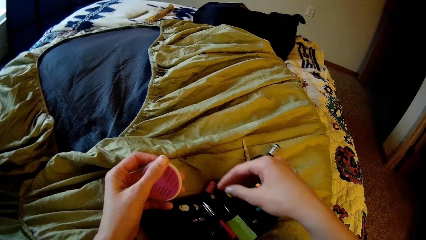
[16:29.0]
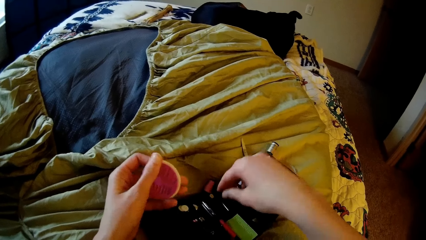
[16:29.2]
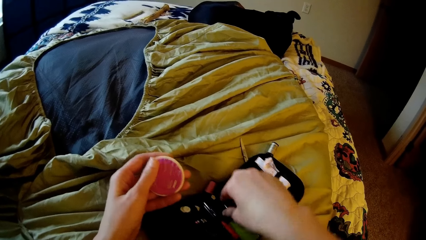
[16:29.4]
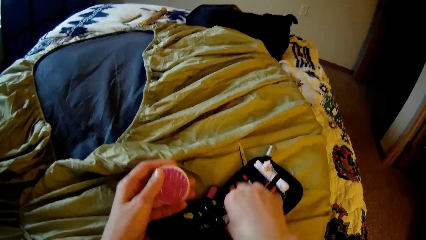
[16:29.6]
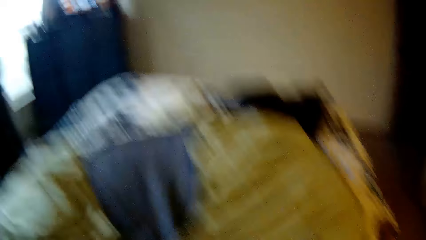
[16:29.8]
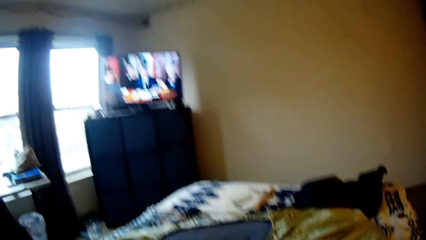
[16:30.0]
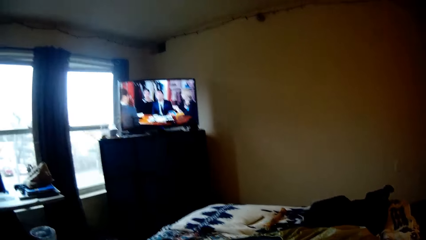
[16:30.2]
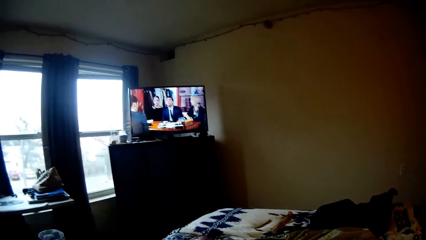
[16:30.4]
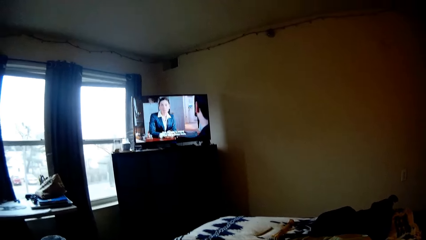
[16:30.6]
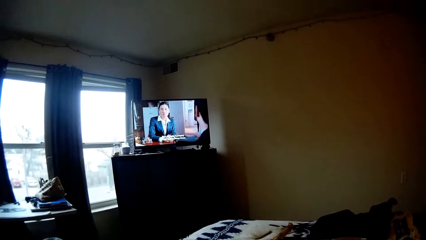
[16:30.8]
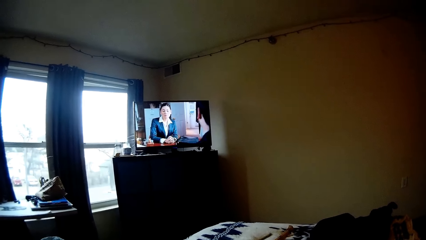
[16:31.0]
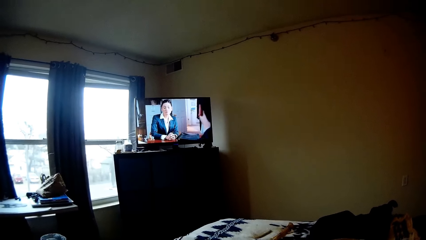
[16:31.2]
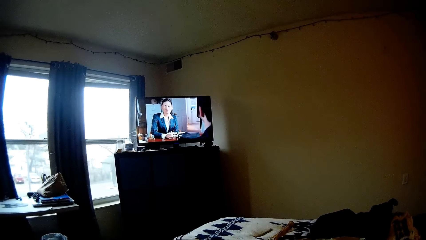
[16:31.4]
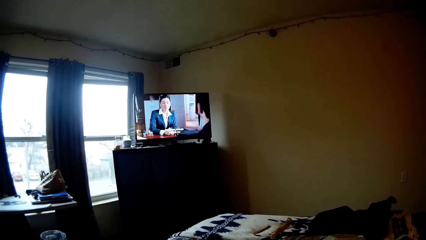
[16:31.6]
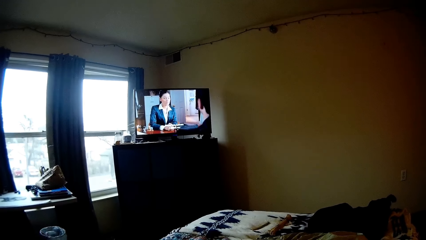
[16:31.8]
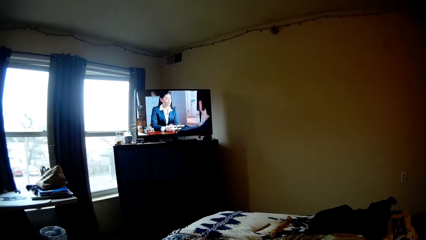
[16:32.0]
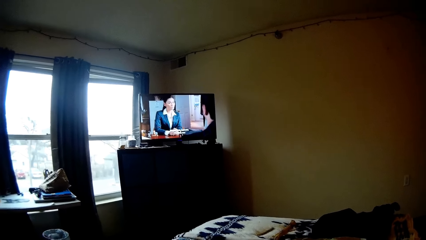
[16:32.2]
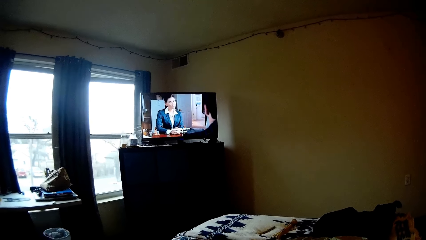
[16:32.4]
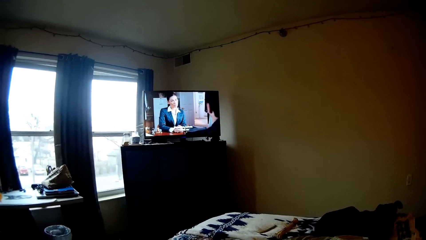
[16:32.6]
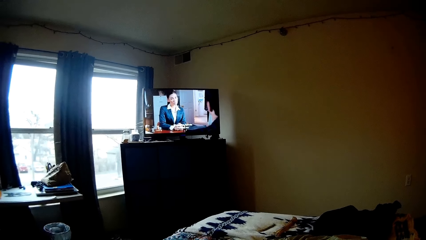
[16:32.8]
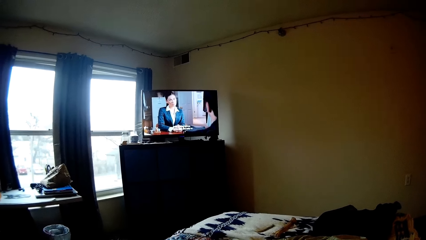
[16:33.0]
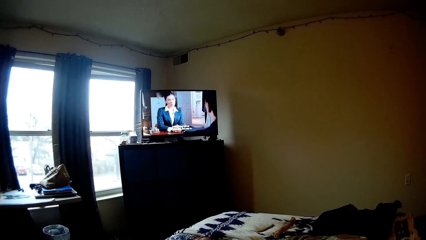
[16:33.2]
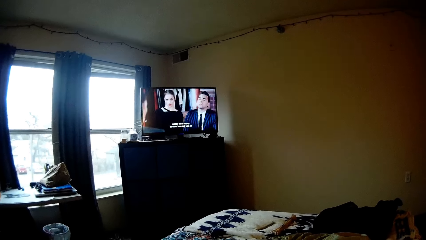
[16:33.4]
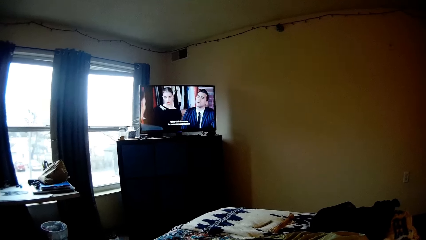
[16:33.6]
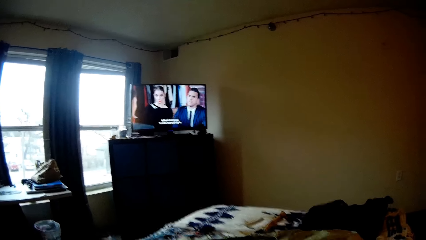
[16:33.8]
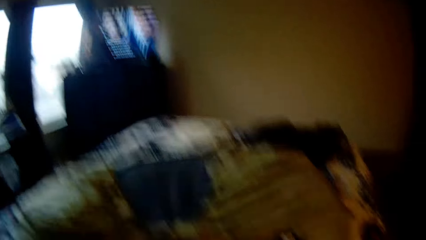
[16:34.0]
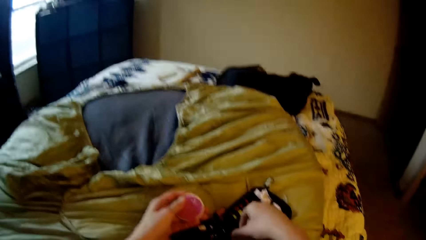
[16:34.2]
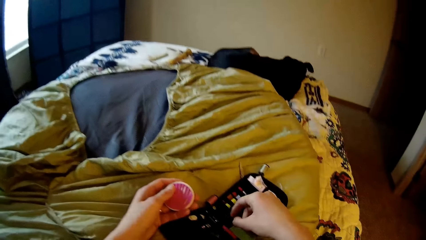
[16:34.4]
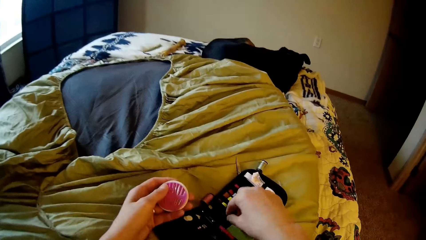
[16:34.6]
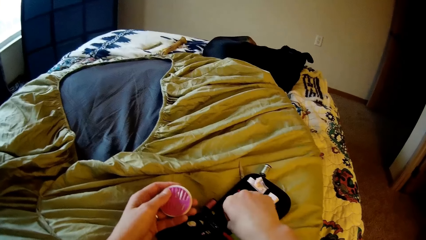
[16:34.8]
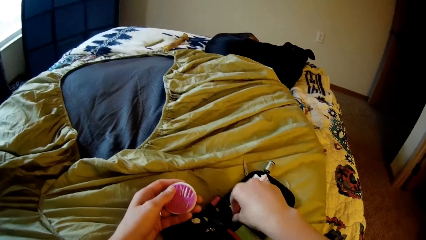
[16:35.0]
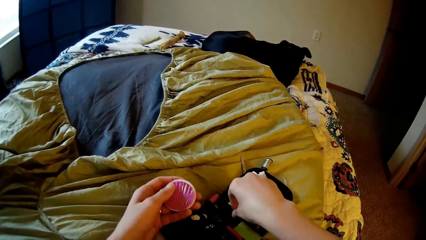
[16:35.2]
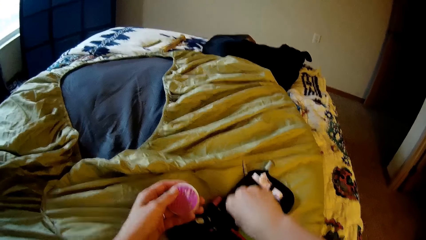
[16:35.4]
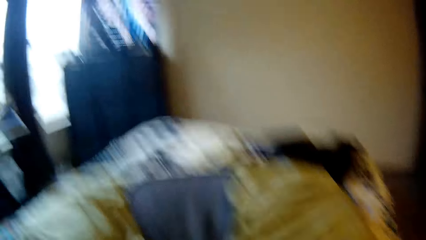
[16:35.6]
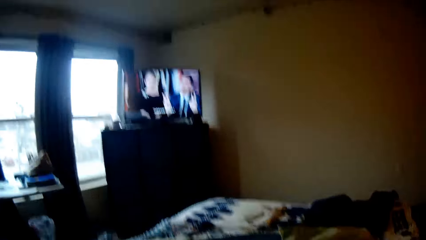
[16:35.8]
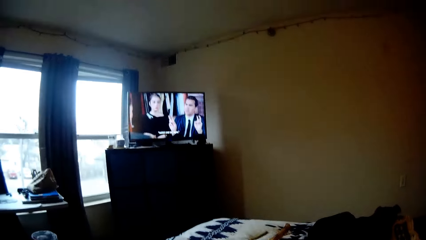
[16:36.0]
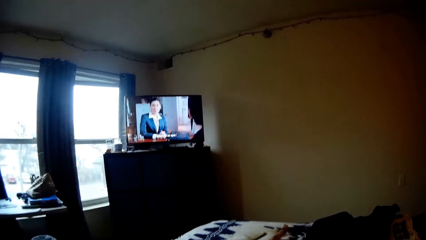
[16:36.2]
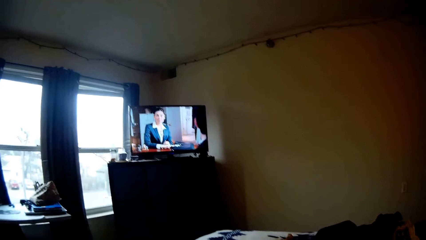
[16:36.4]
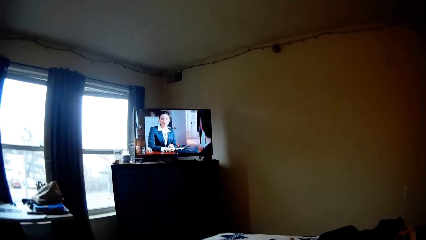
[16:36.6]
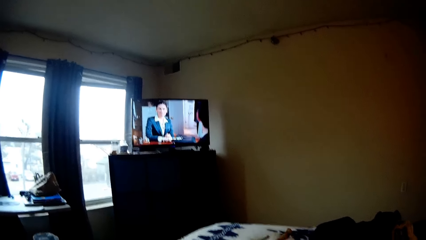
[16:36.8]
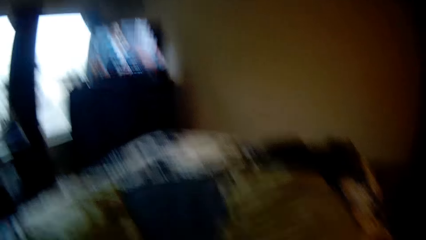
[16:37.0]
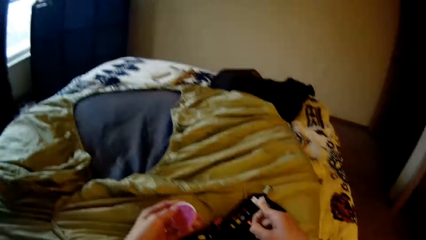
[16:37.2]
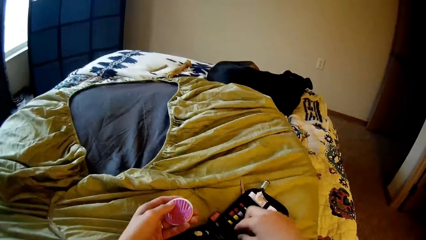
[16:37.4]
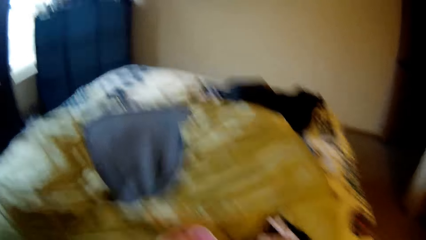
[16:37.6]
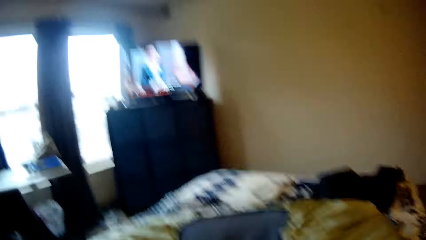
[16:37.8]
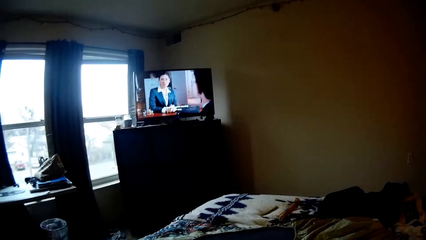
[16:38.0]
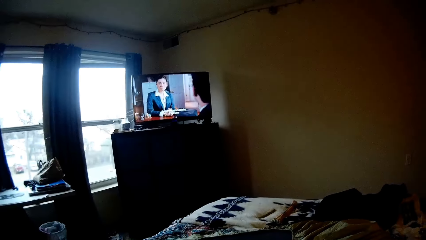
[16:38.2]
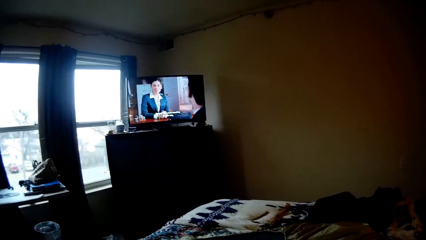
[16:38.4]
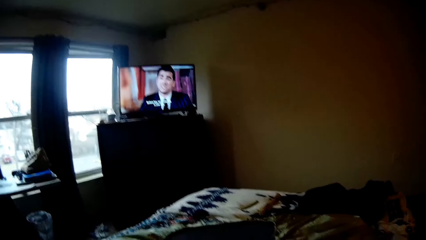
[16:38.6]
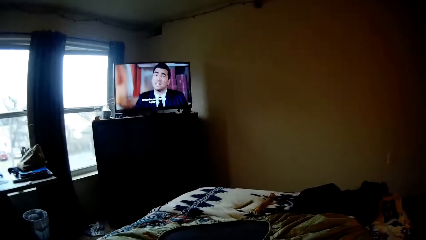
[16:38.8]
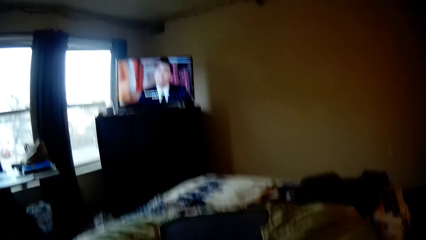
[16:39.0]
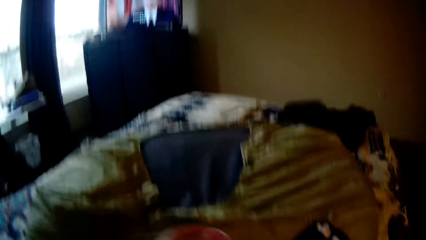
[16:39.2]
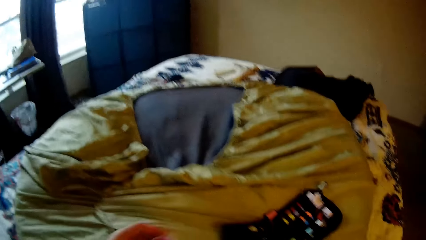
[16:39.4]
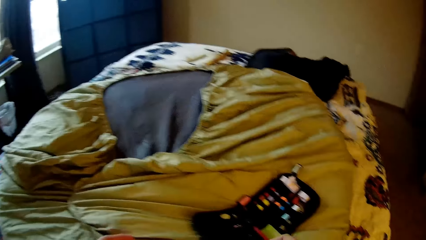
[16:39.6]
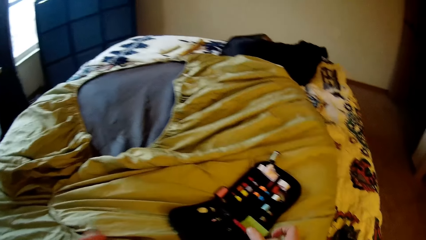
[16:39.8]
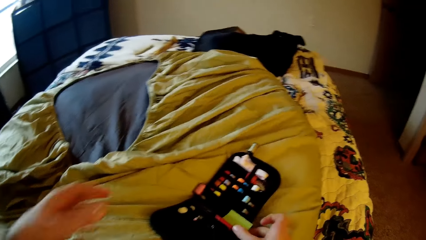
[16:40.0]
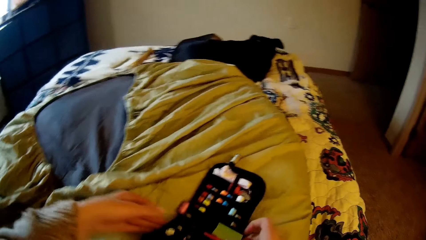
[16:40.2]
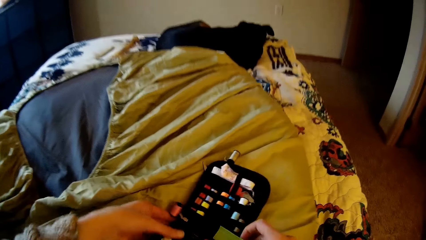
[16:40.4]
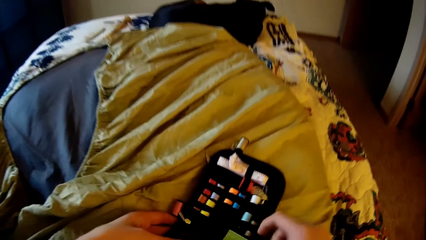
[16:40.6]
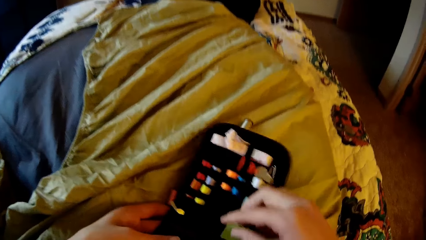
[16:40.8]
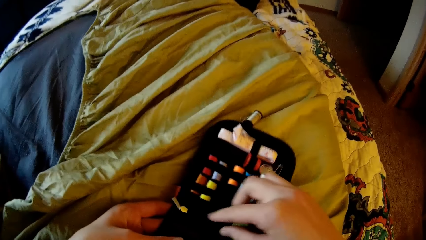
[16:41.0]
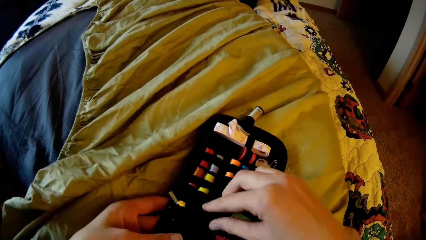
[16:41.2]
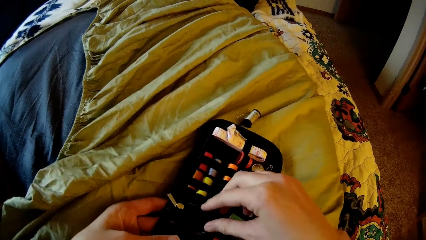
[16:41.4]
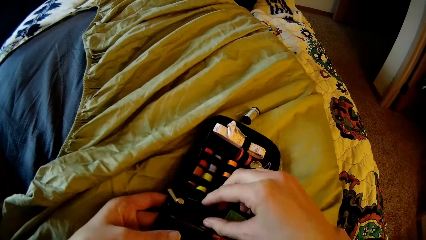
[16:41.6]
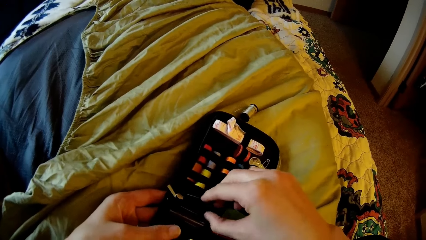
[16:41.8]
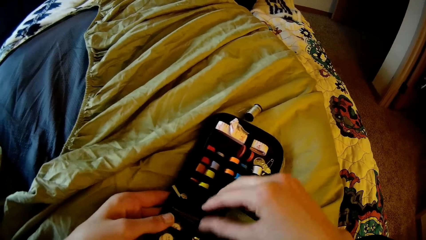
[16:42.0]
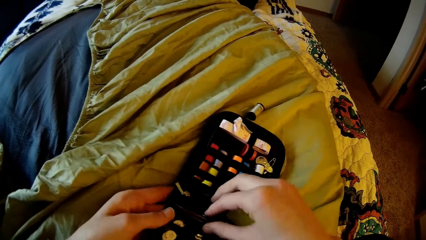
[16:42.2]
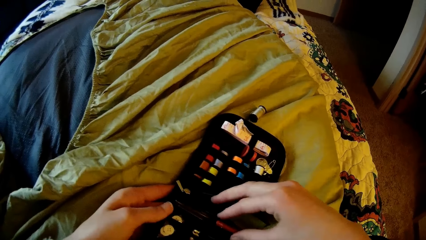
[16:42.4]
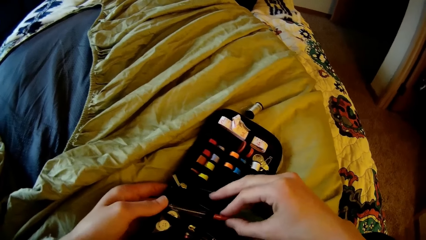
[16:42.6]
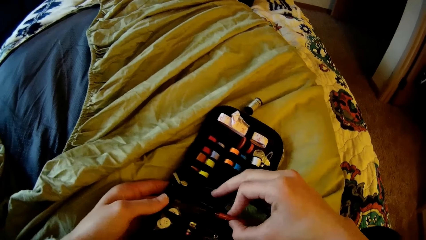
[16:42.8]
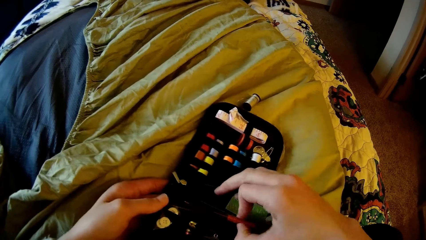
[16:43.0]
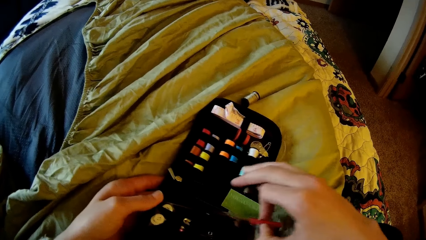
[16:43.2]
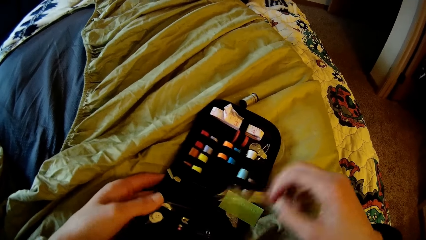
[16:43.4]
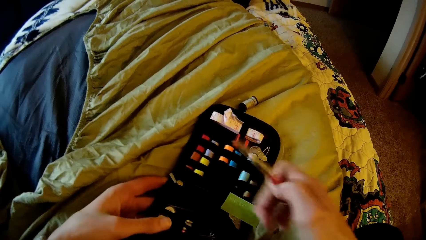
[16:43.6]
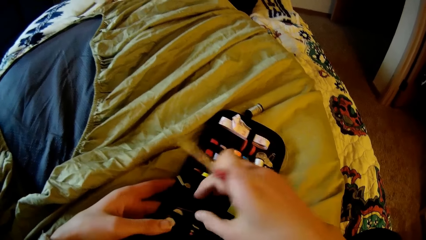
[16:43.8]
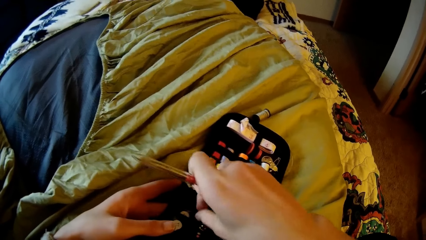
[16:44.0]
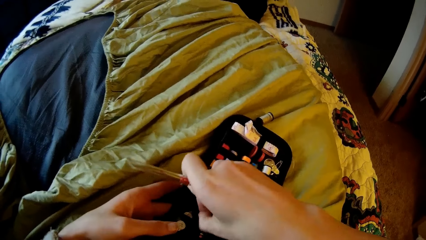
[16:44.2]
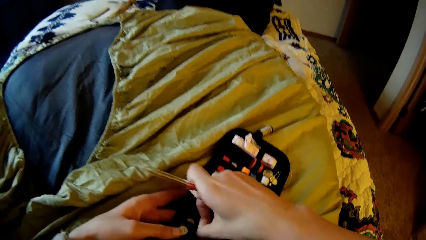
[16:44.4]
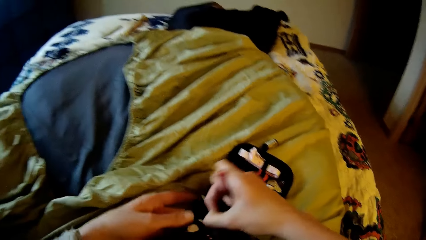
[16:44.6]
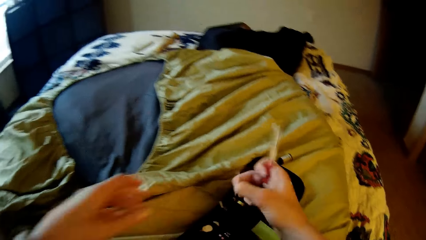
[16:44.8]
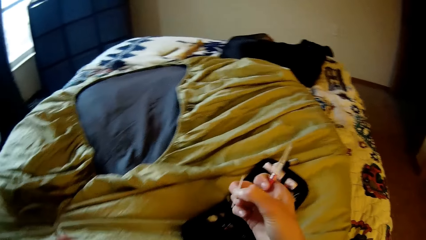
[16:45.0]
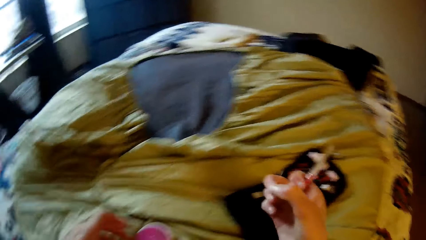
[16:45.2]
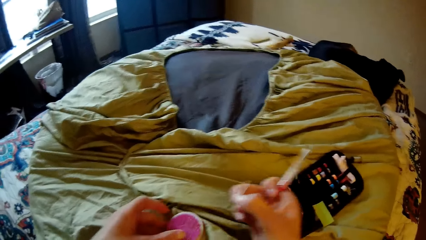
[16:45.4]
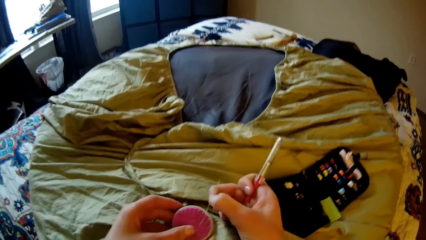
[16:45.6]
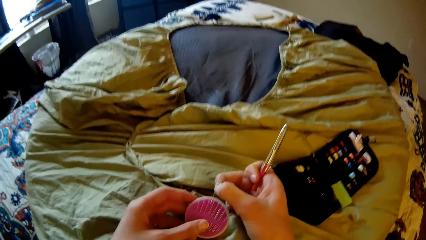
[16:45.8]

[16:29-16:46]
The camera wearer tries pulling an item from the bag. They pick a pin in the tool box. They watch the television. They pick a pin from the tool box. They watch the television. They pick a pin from the tool box. They take another needle from the bag.
